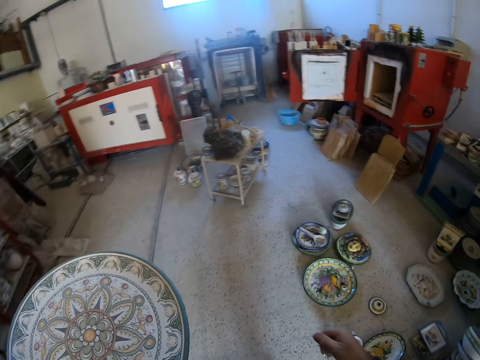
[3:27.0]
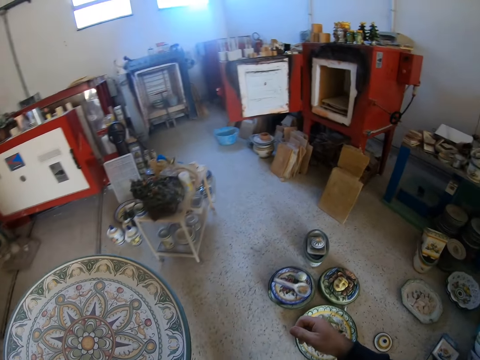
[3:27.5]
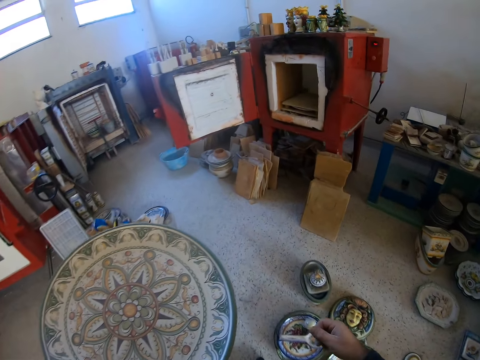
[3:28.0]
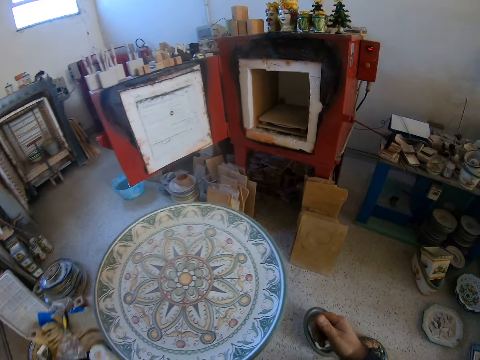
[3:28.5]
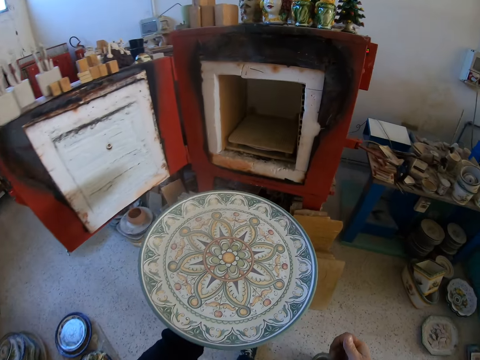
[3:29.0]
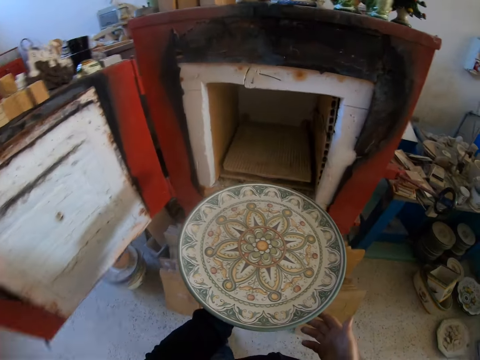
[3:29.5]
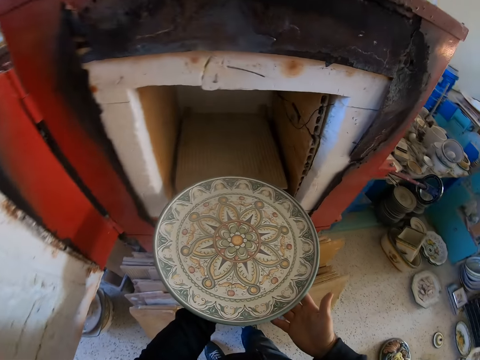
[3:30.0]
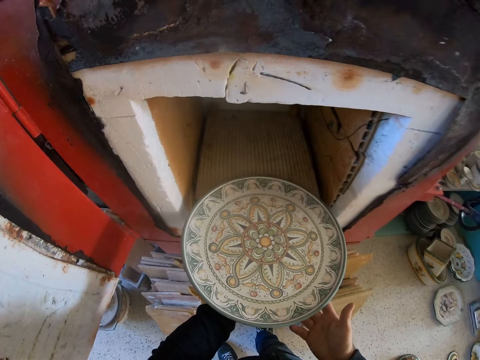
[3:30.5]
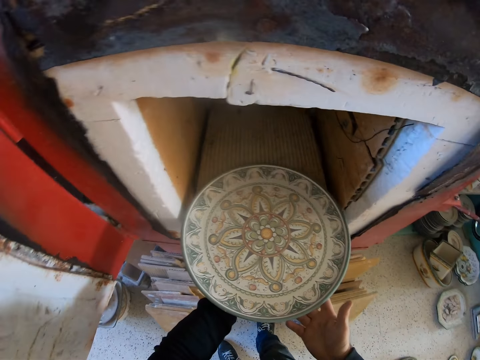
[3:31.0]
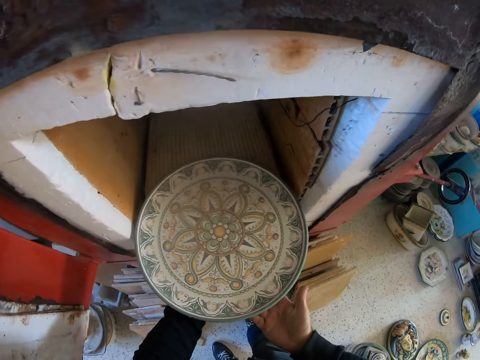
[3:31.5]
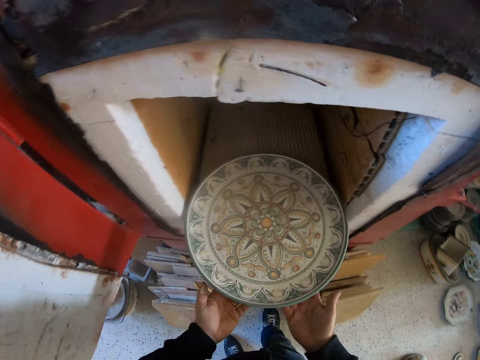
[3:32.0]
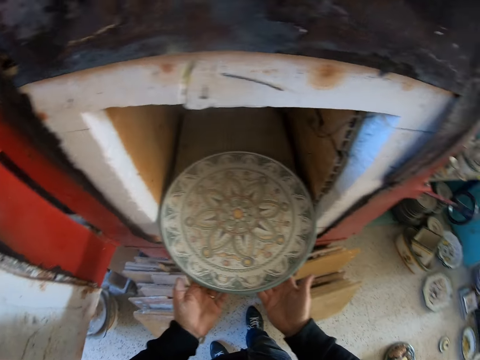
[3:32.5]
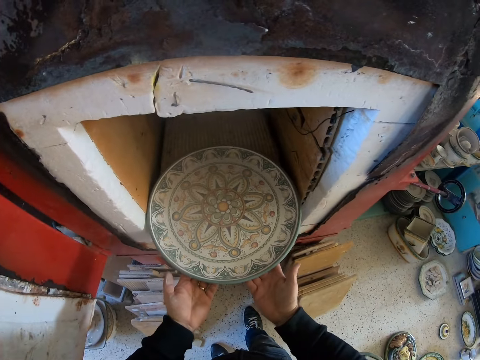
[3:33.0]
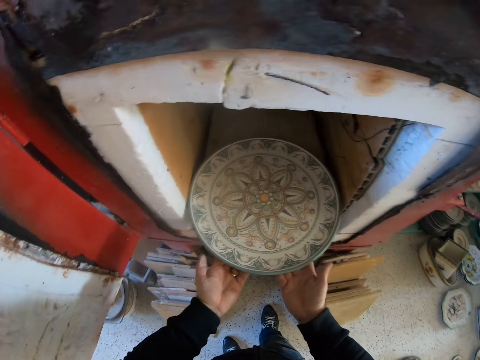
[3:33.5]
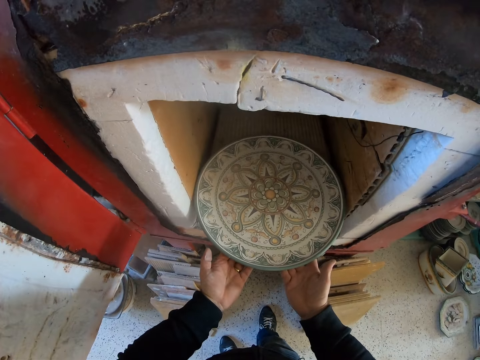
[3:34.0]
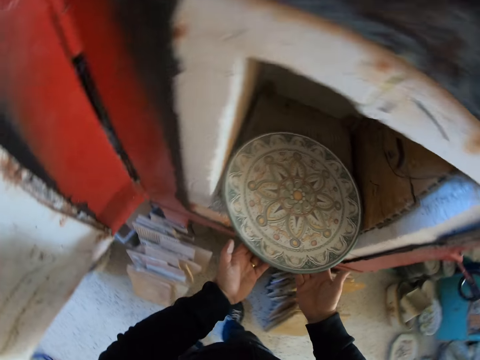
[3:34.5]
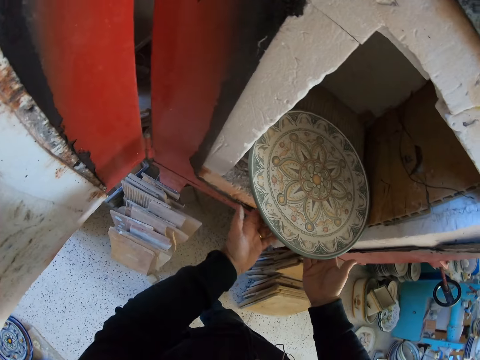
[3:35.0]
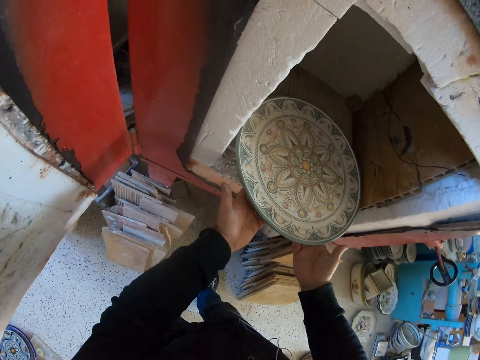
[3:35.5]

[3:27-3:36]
The camera wearer puts the clay plate in the chimney.

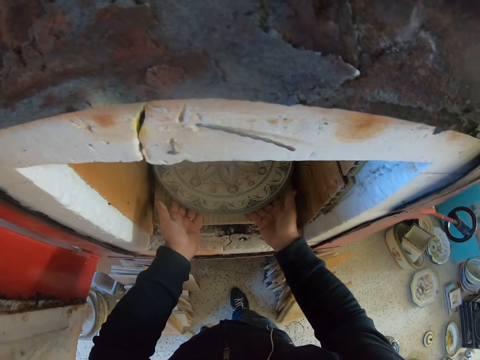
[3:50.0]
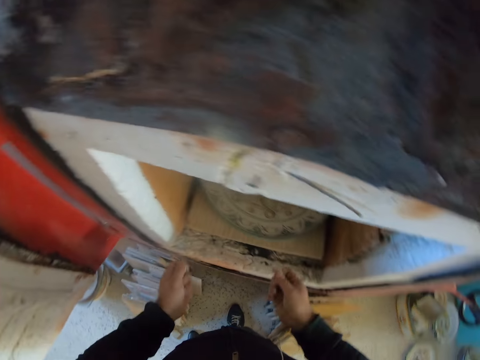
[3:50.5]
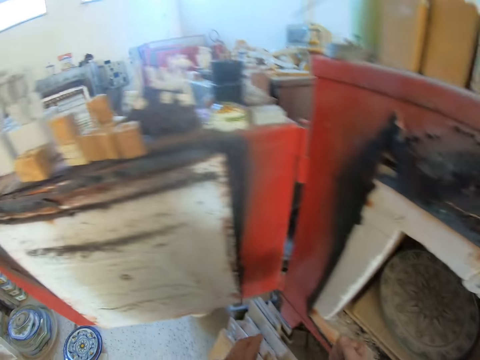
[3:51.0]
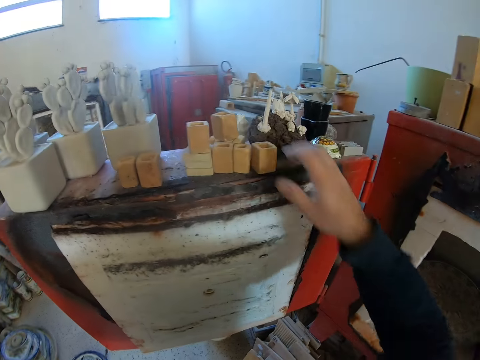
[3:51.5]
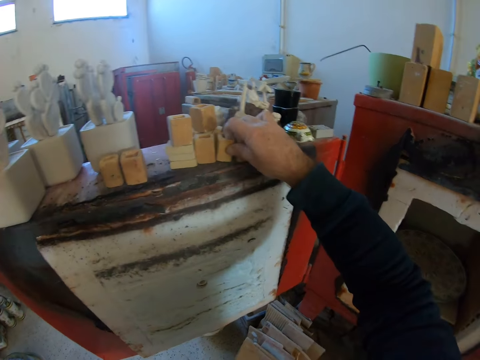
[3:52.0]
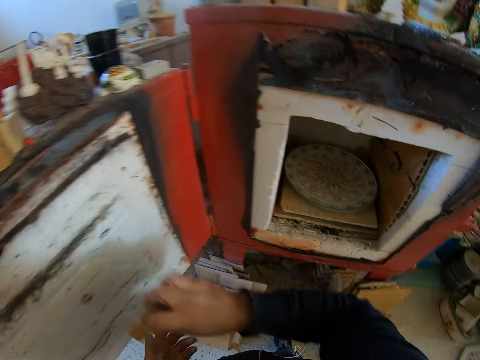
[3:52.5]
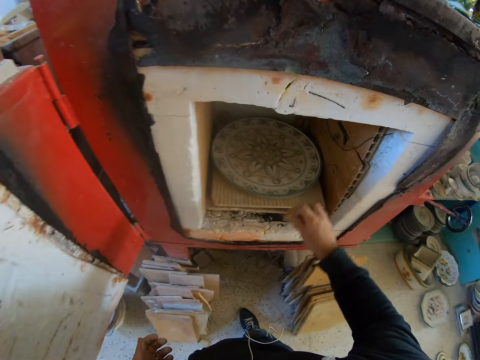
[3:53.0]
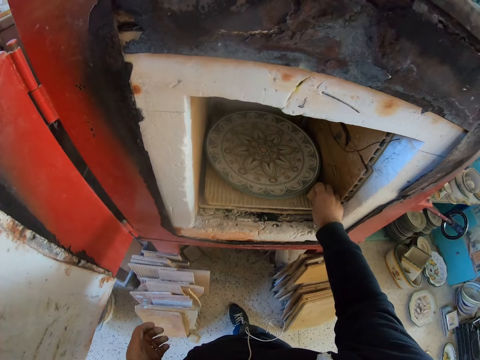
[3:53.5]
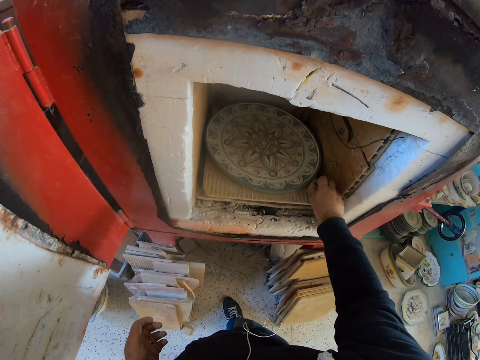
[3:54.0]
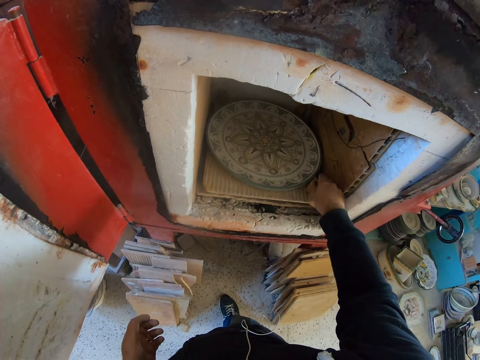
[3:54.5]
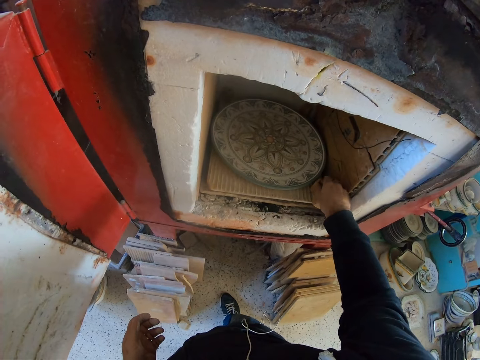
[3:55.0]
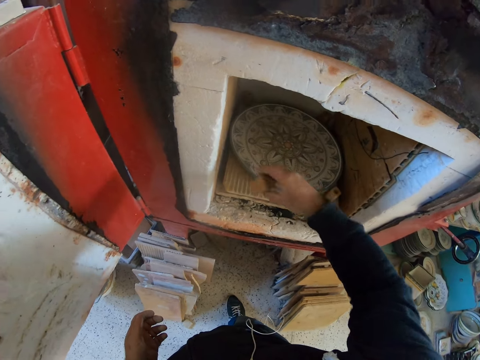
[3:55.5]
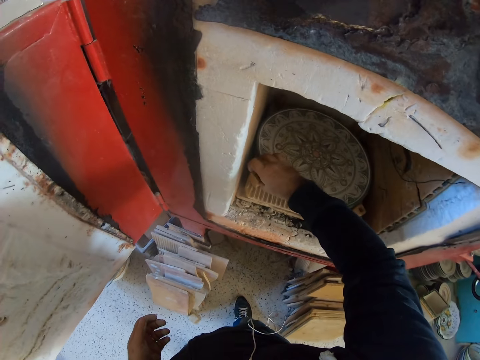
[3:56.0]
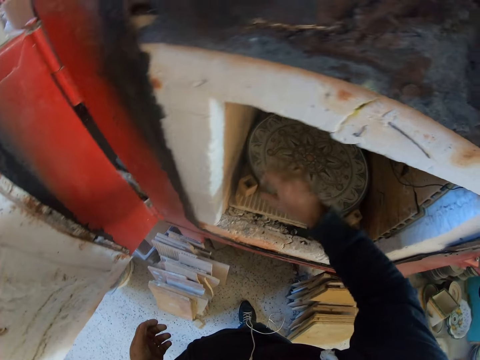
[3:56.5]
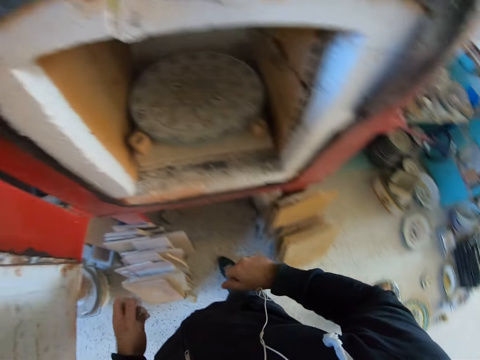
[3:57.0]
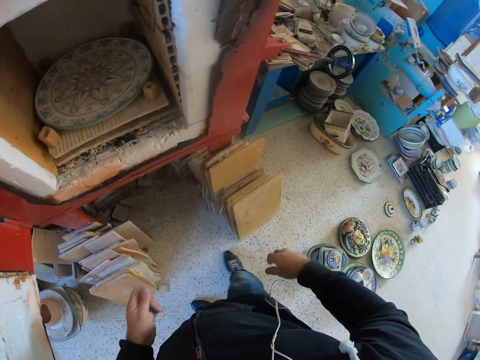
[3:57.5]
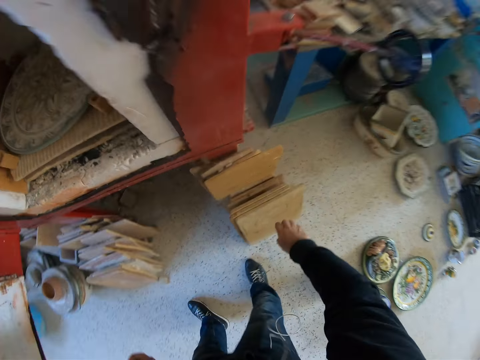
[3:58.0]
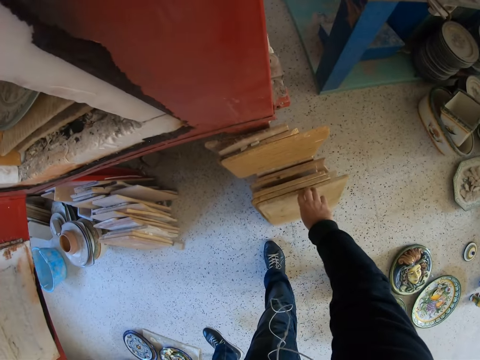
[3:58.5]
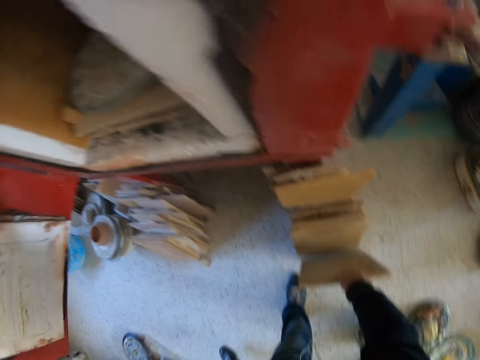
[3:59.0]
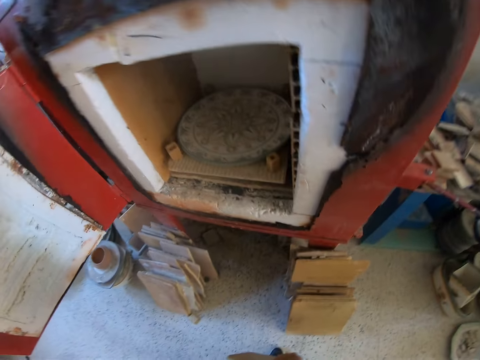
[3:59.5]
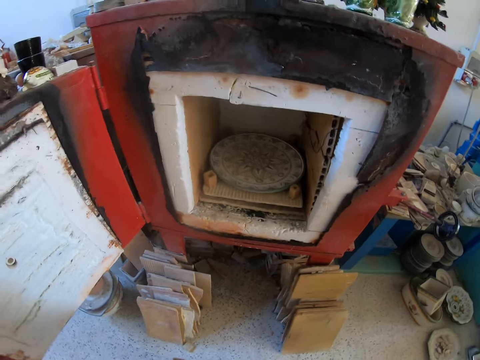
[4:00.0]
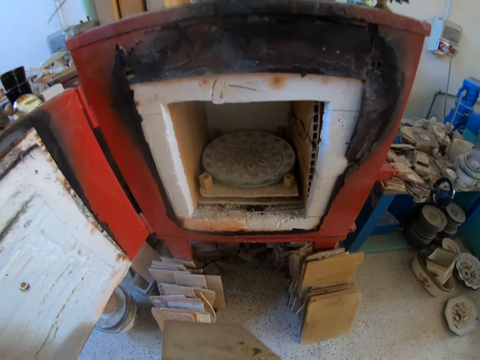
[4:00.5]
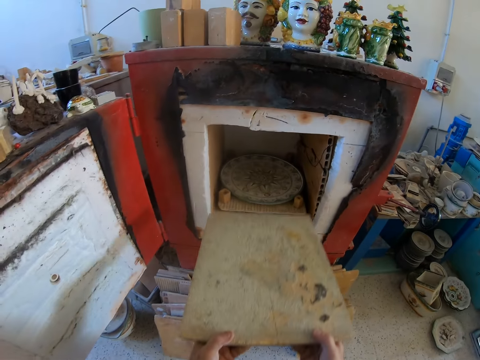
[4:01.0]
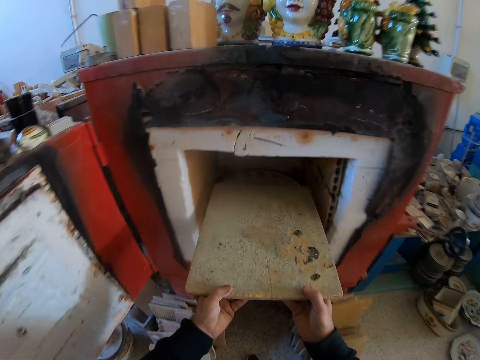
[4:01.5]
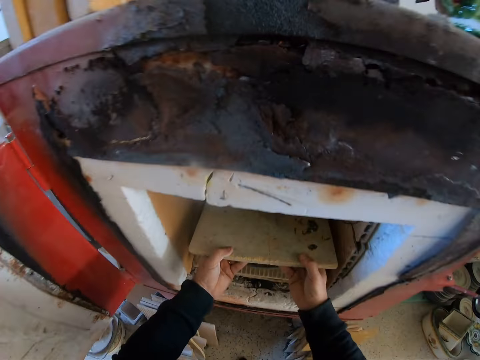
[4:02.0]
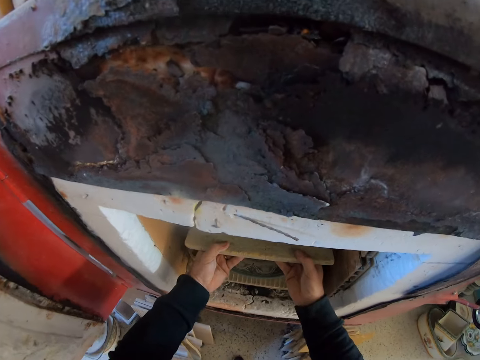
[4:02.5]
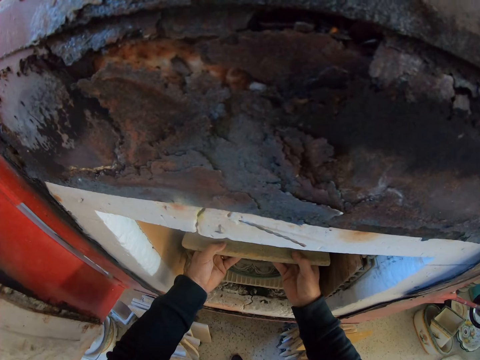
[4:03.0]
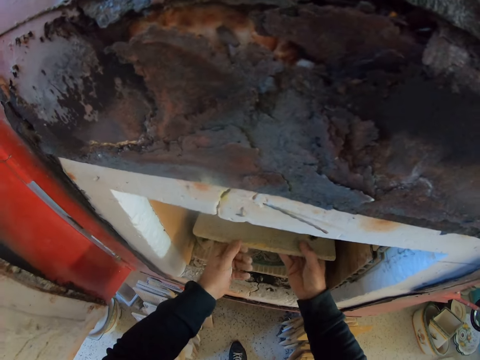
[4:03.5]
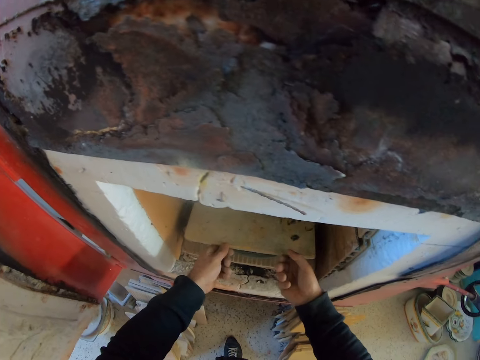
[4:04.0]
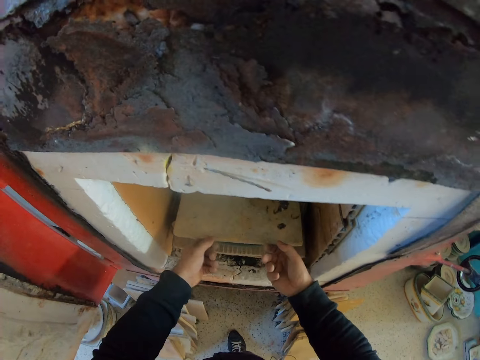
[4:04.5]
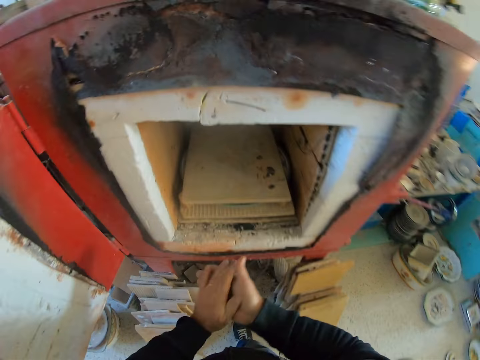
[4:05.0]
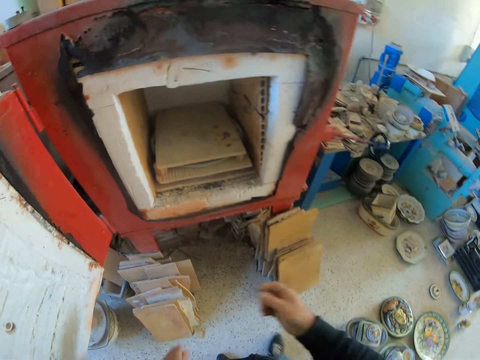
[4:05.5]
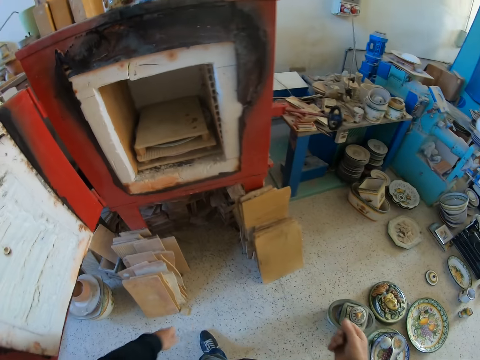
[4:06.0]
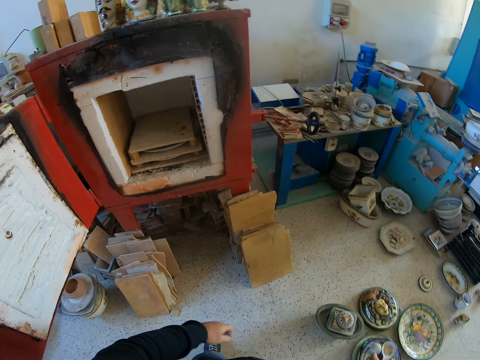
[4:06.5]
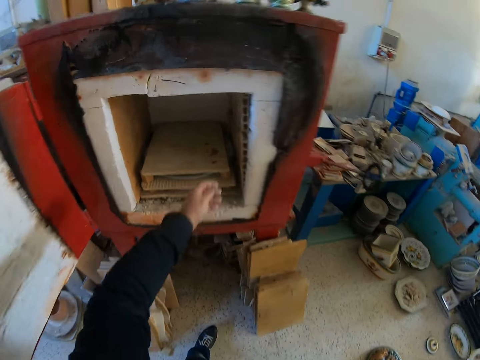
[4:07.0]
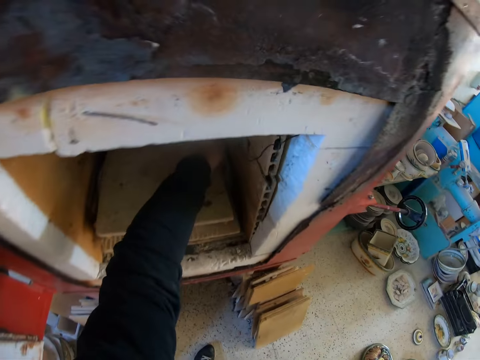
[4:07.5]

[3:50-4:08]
The camera wearer picks a clay stone or wood carving from the chimney door. They put the wood carving on the board. They put clay sand on the plate. They pick the ceramic cover or board on the floor. They put the board in the container. They cover the plate with the ceramic cover.
